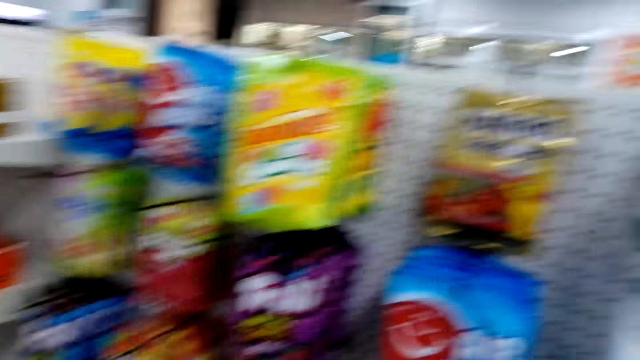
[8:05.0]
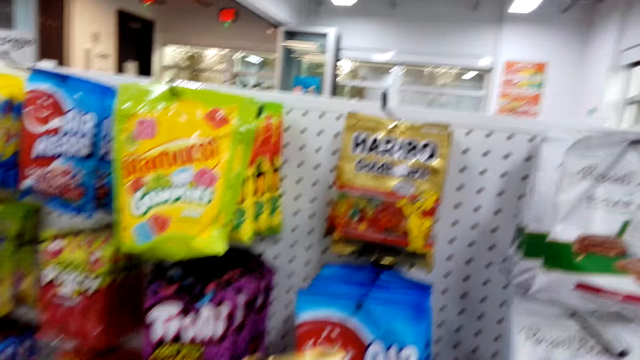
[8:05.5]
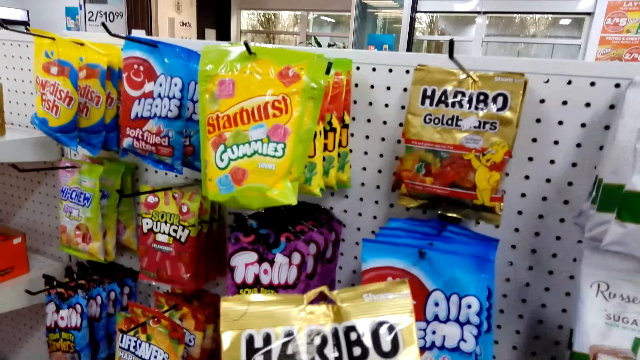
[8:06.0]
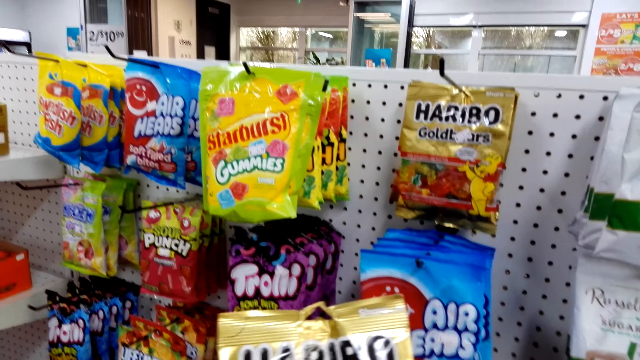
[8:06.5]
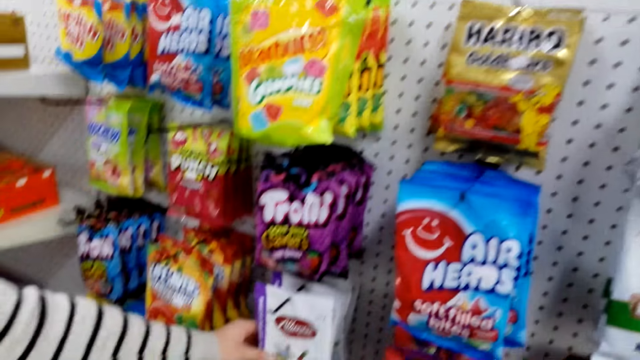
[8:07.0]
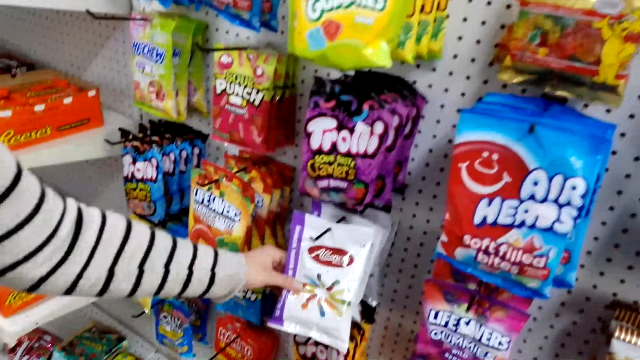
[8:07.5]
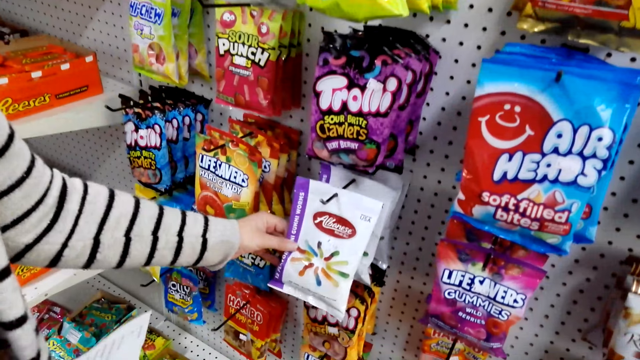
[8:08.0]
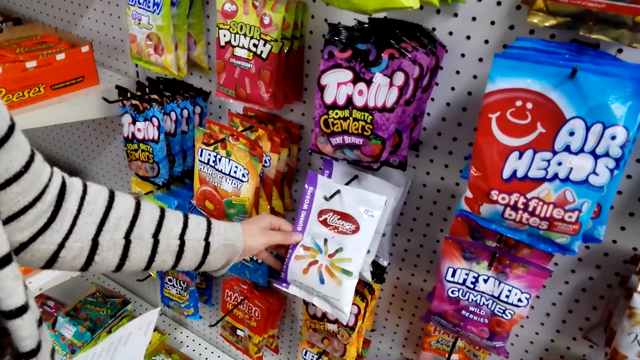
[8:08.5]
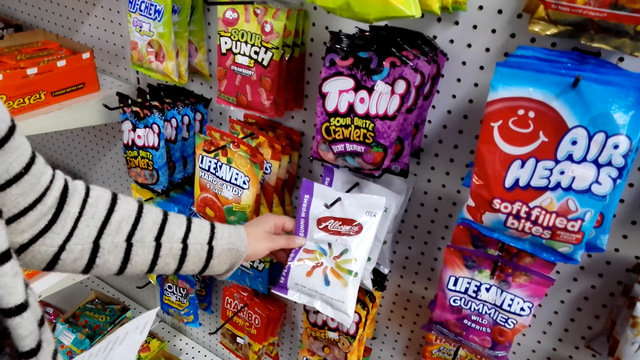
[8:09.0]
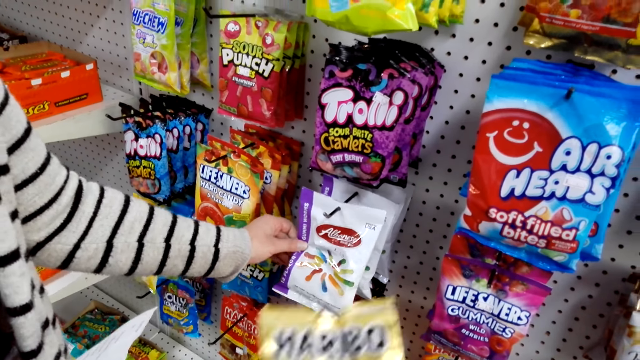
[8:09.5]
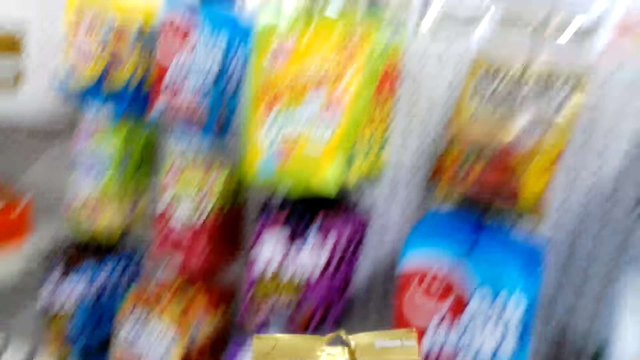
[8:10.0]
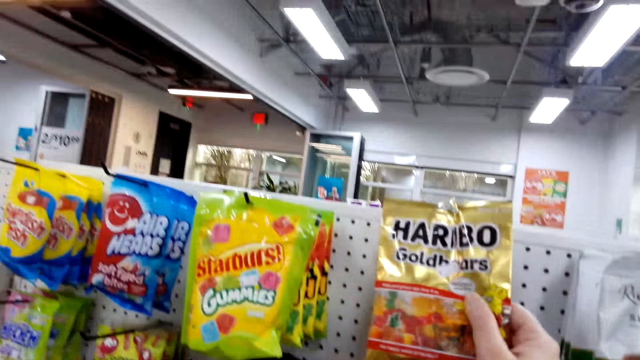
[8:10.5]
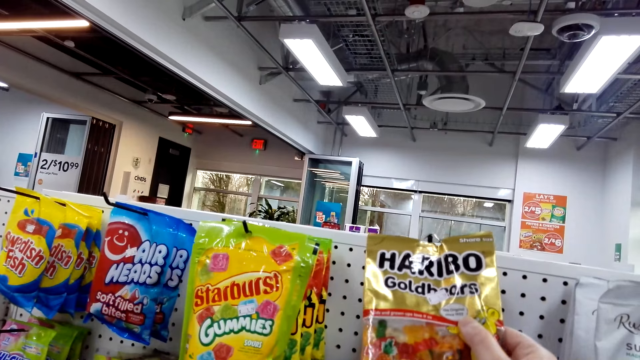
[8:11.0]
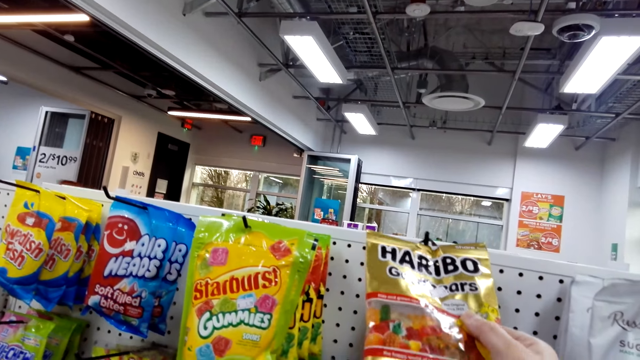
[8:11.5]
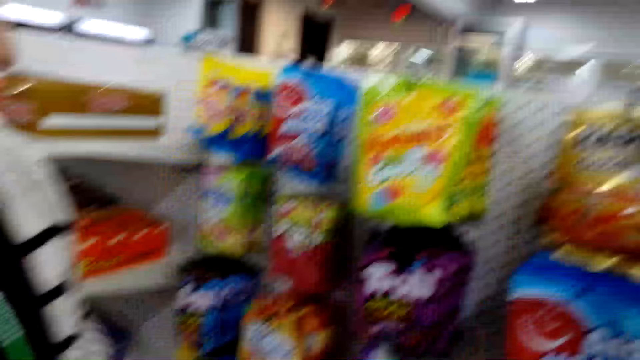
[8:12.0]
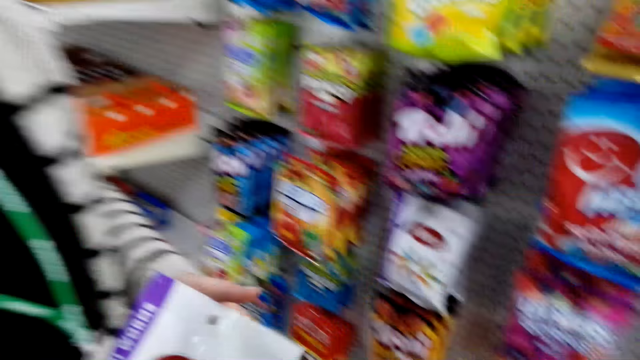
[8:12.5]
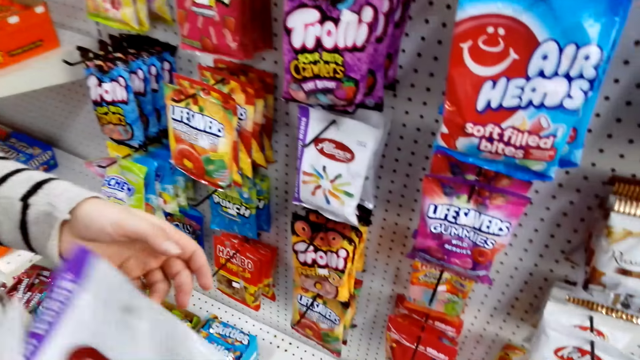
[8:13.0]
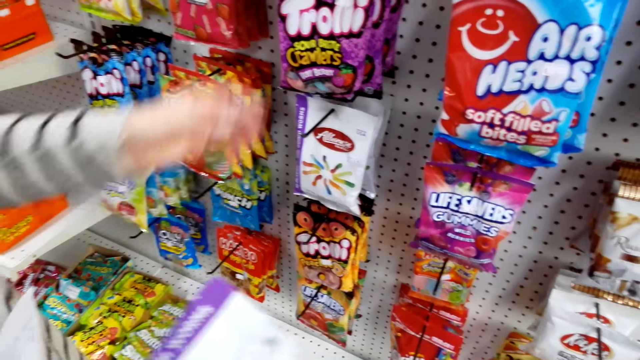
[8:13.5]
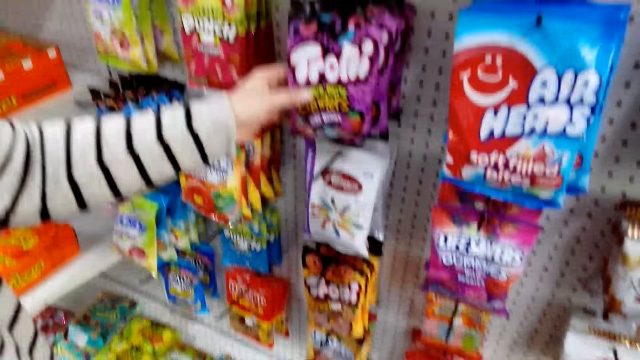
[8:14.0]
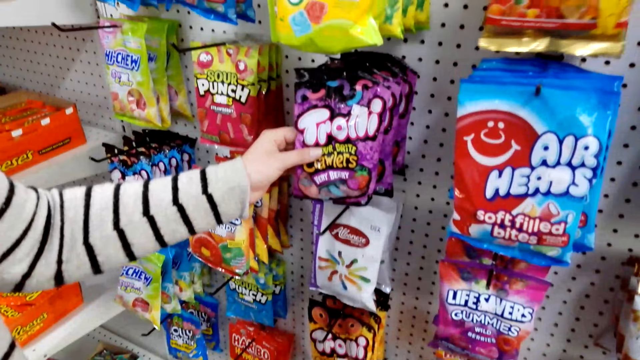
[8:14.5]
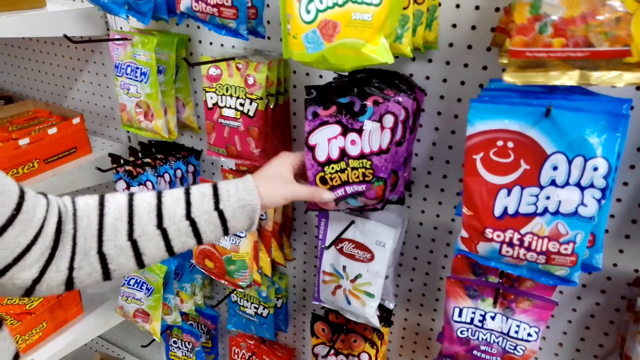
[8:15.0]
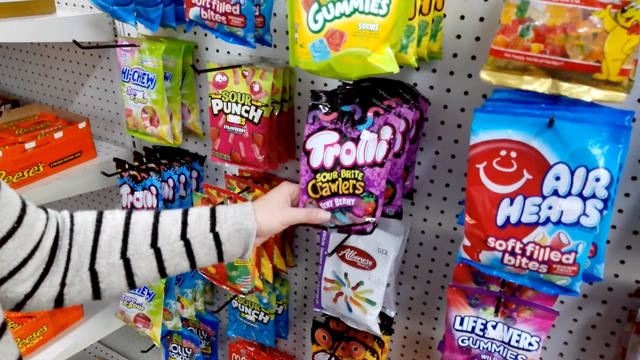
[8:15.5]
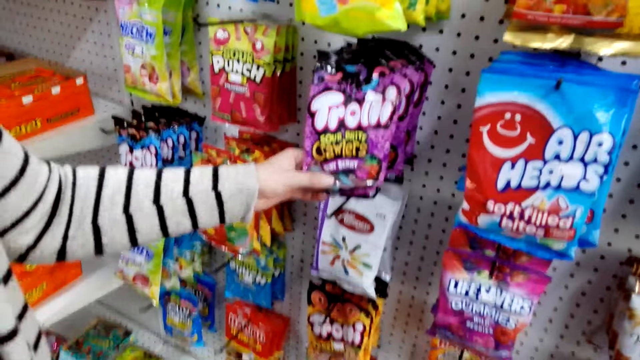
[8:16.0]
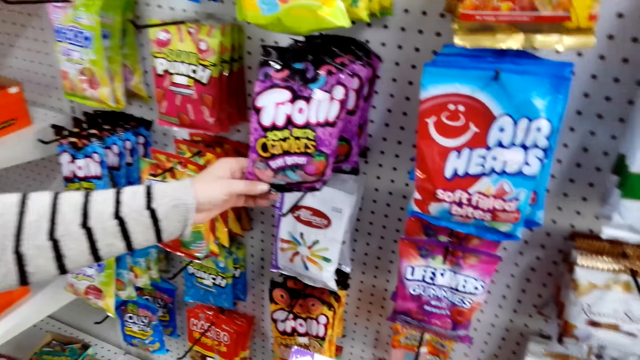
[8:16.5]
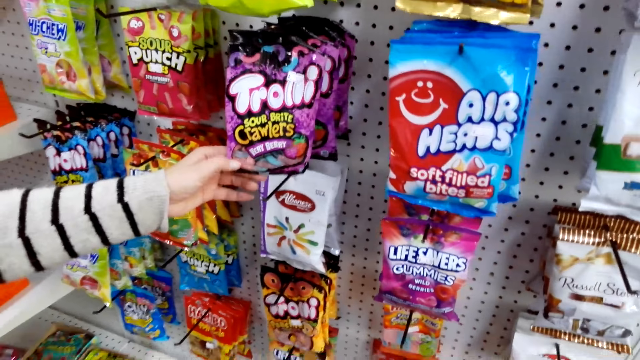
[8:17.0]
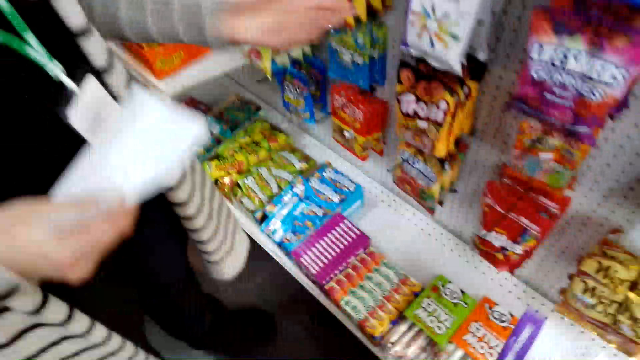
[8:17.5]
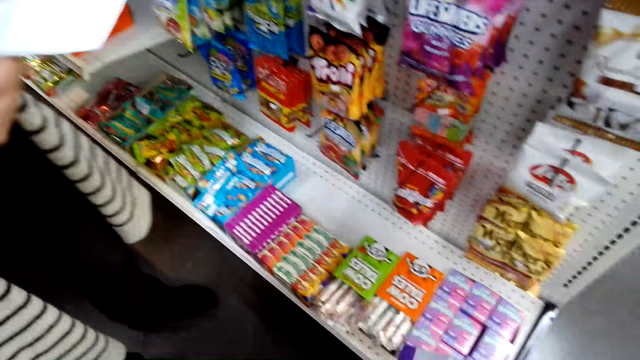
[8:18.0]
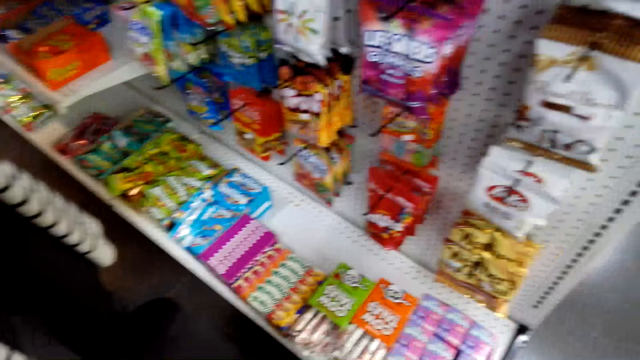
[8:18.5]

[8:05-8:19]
The camera wearer hangs the Haribo goldbears on the shelf. A woman touches the Troni berry. The woman checks something.

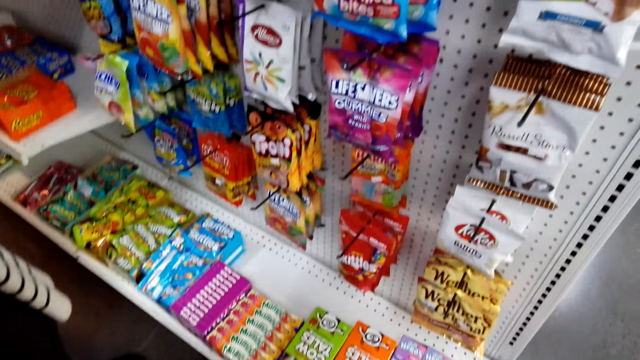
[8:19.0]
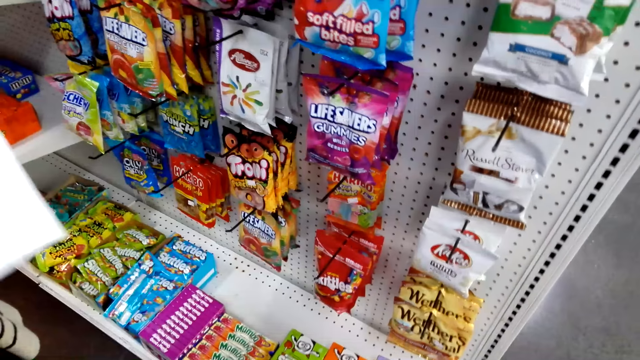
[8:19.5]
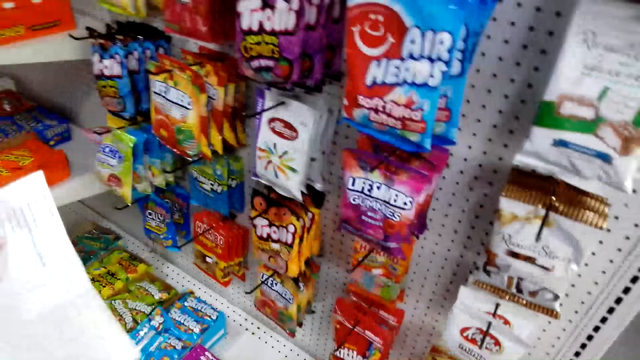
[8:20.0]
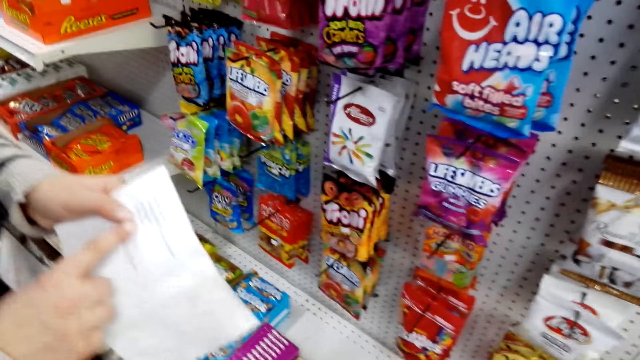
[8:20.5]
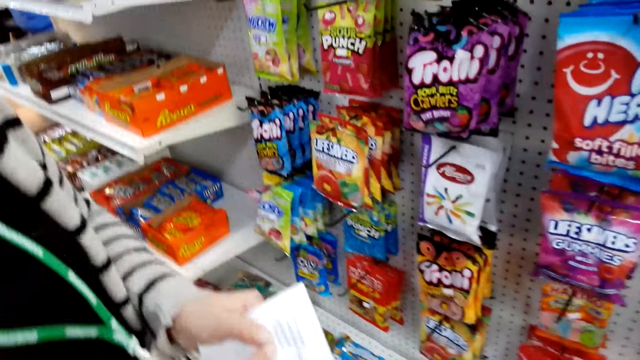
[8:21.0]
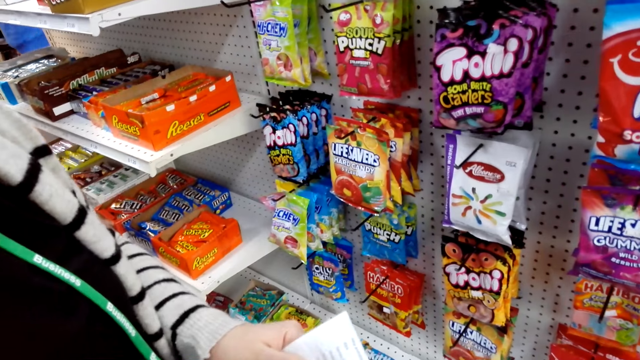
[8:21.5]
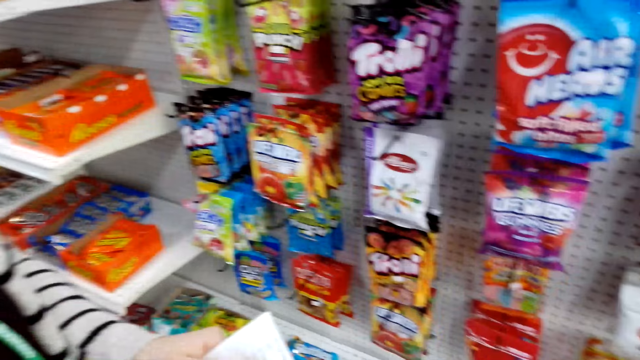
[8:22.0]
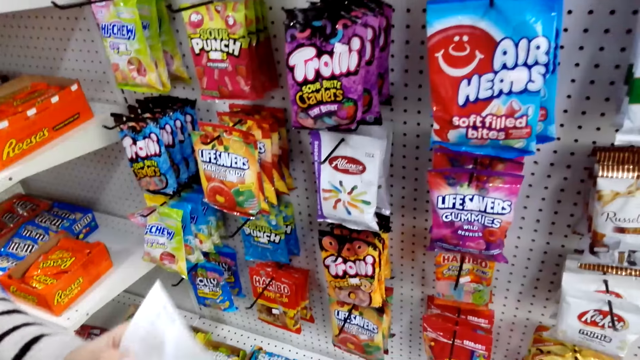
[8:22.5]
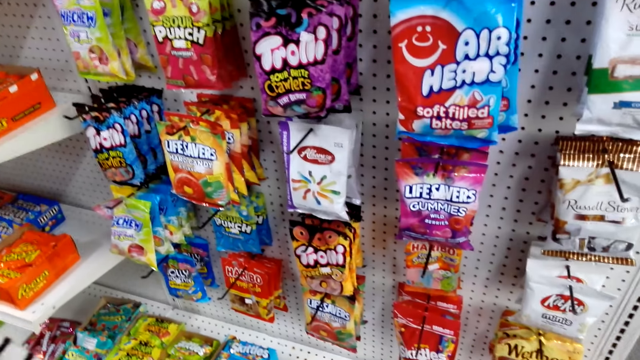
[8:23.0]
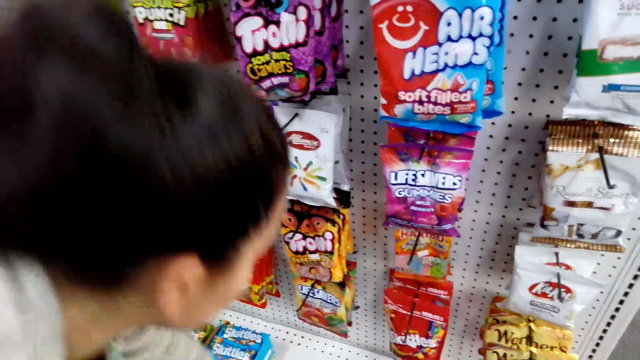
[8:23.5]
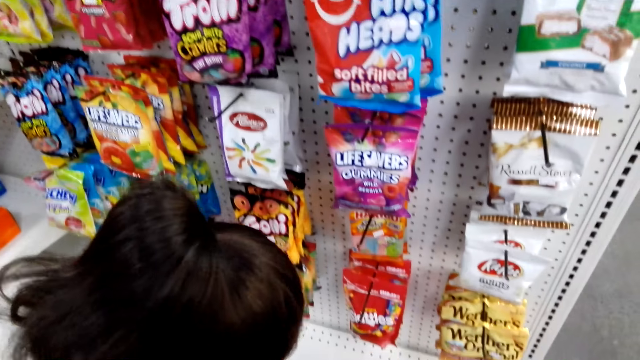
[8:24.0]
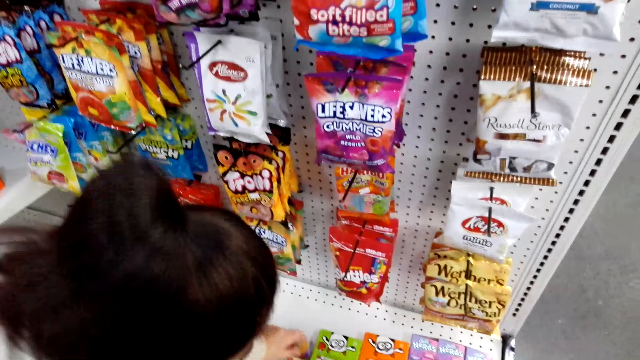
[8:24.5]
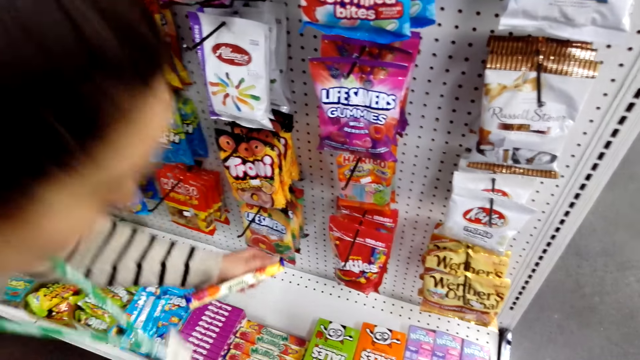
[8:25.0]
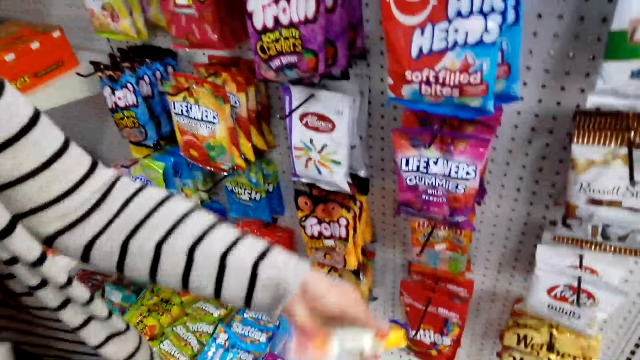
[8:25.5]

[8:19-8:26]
The woman looks at the shopping list and picks something.
